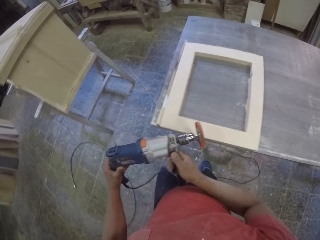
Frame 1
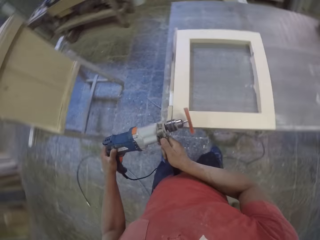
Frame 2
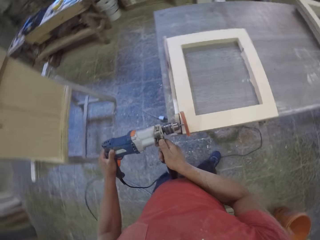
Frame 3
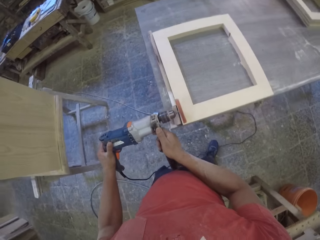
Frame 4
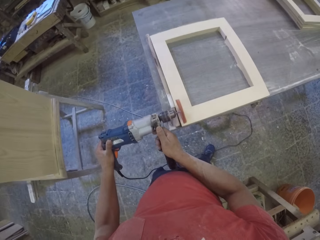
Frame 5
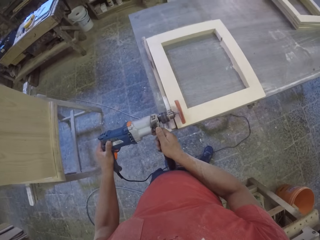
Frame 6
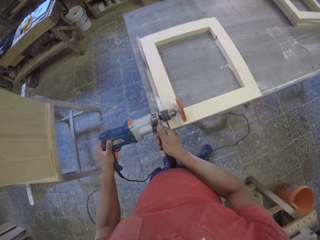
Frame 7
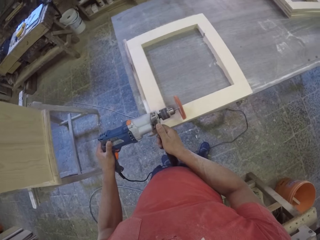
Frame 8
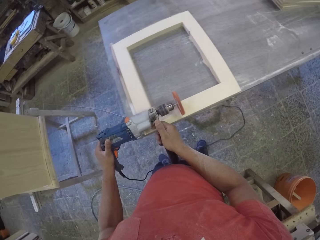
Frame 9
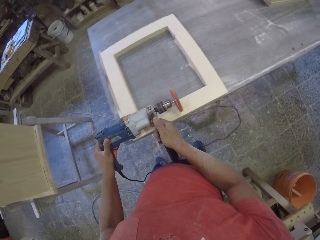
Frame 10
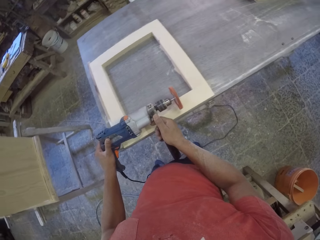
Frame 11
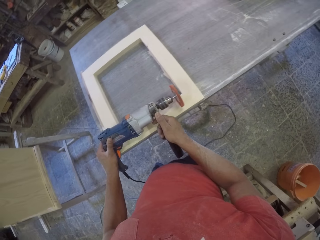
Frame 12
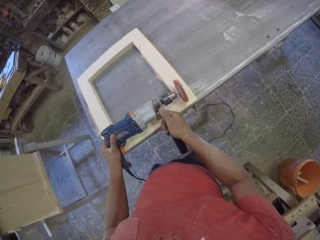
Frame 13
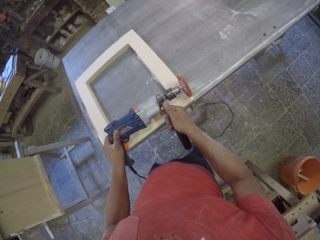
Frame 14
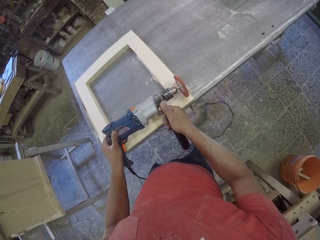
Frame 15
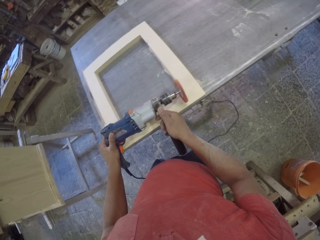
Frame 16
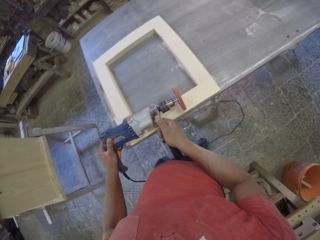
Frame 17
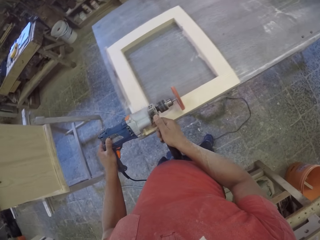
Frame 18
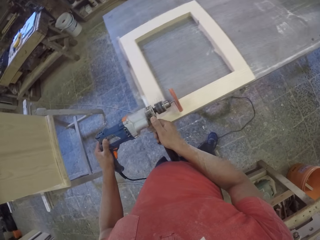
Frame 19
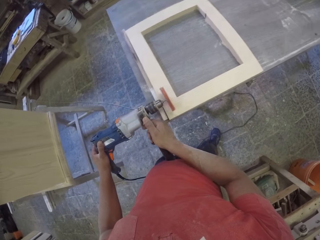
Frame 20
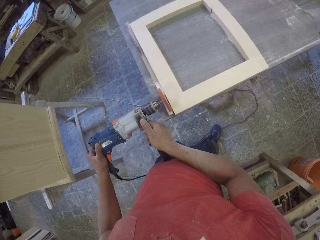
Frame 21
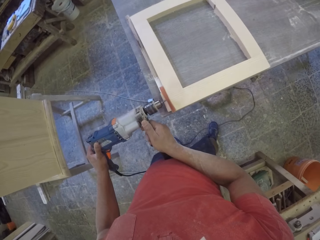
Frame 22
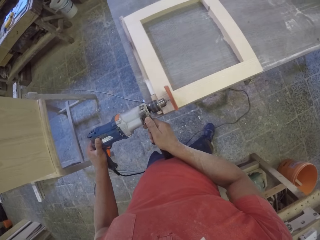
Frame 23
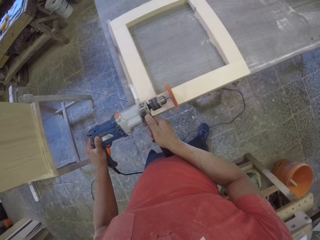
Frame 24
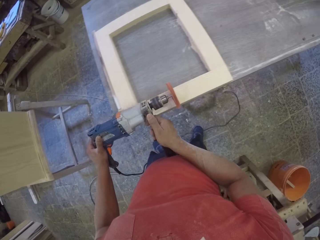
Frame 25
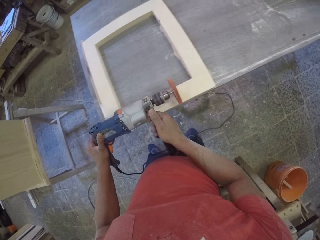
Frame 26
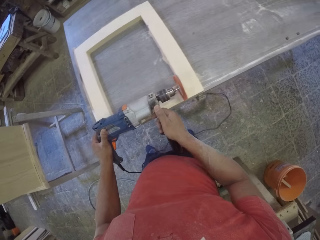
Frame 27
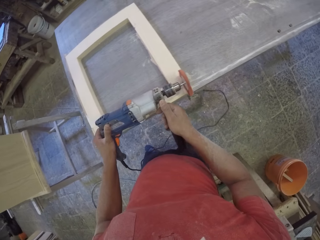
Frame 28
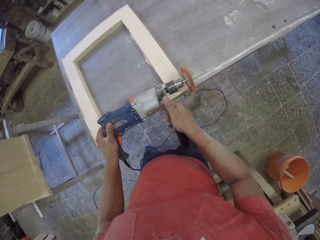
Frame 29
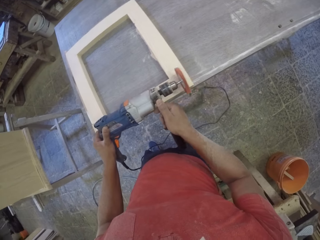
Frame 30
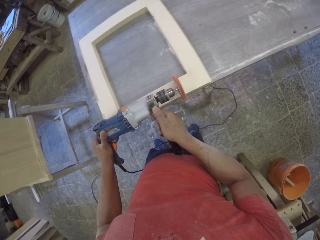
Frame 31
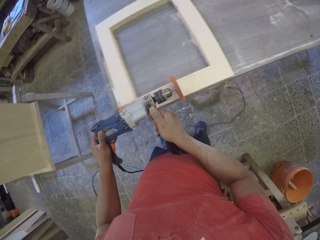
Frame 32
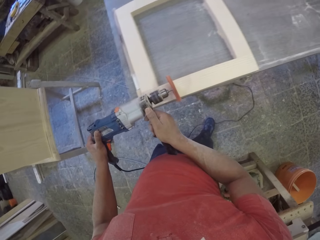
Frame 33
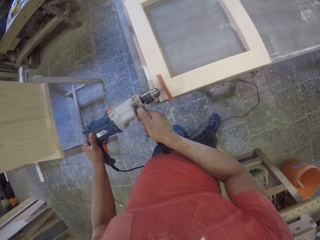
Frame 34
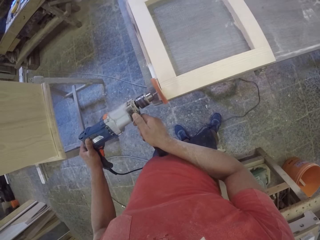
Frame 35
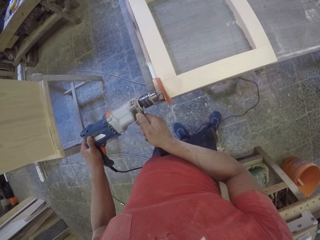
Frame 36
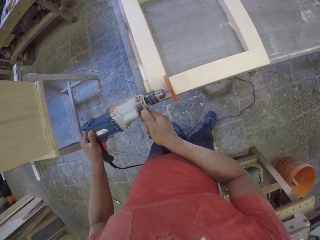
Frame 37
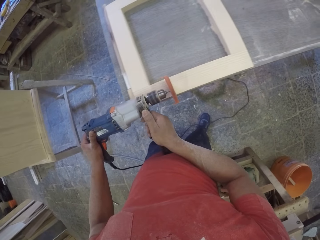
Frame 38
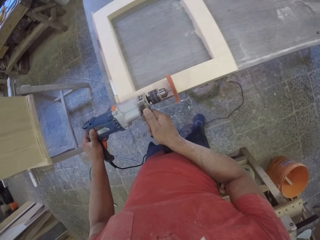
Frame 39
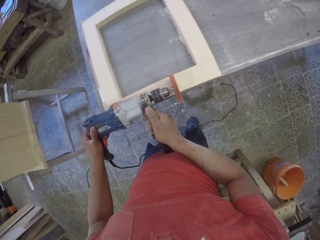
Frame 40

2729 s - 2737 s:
The camera wearer is filing the wood frame. They smoothen the wood and take a random orbital.

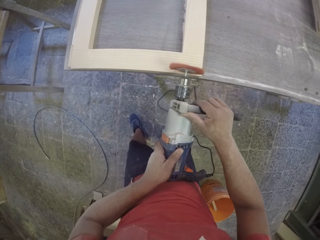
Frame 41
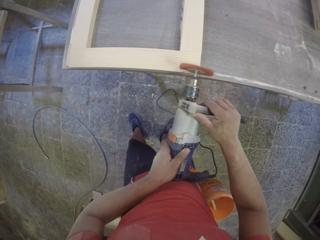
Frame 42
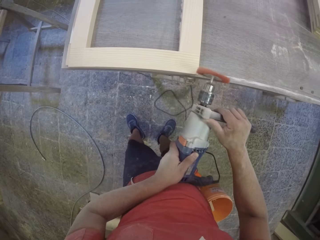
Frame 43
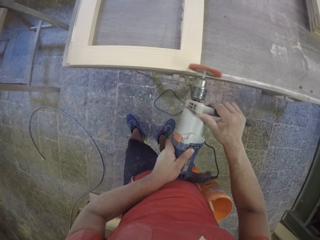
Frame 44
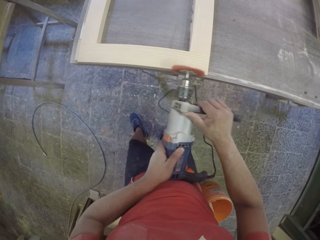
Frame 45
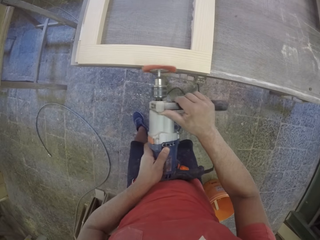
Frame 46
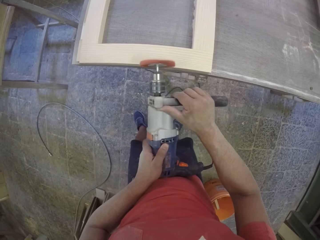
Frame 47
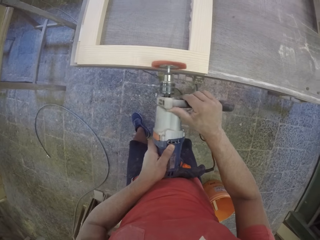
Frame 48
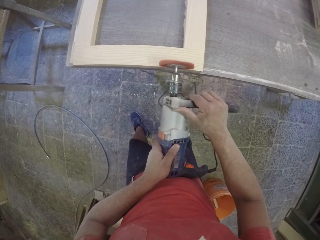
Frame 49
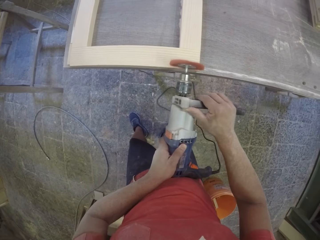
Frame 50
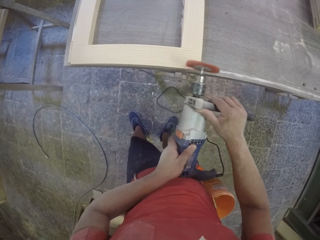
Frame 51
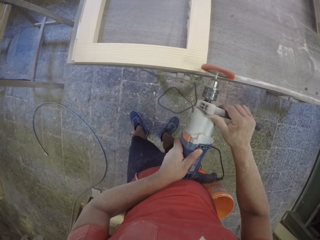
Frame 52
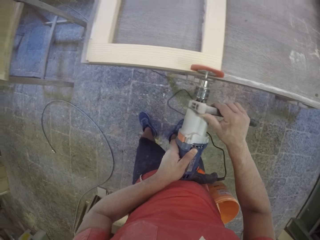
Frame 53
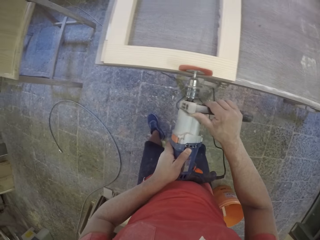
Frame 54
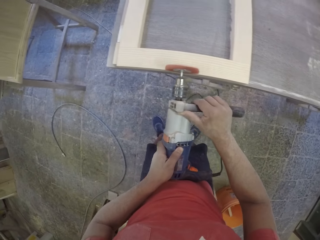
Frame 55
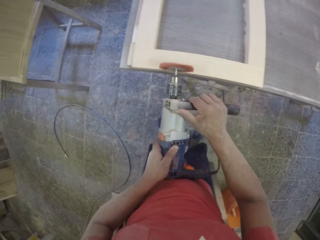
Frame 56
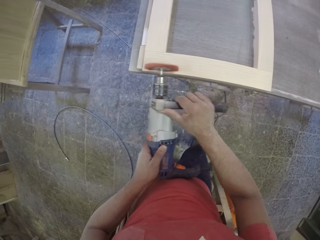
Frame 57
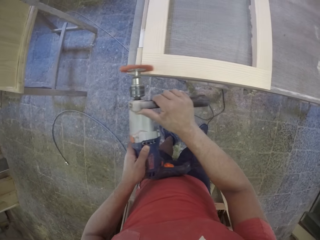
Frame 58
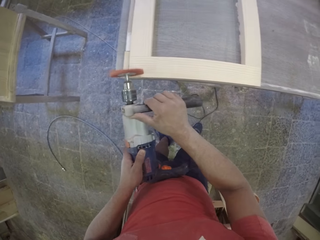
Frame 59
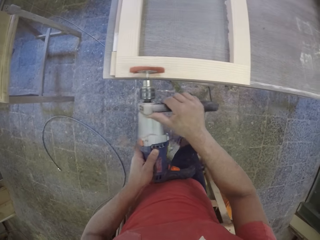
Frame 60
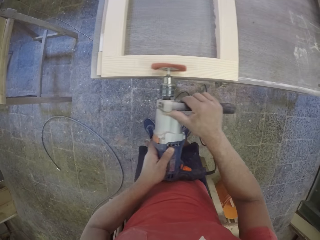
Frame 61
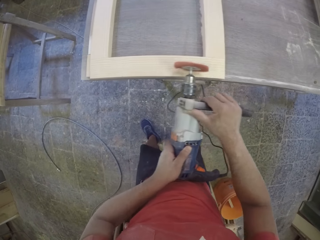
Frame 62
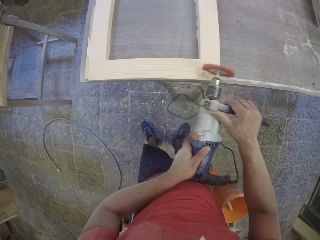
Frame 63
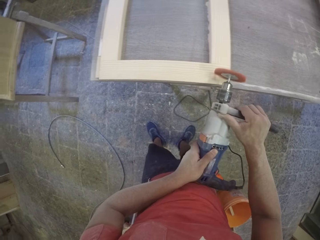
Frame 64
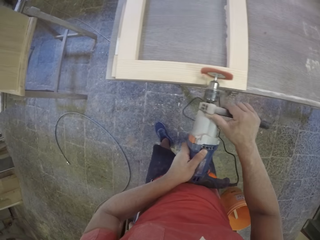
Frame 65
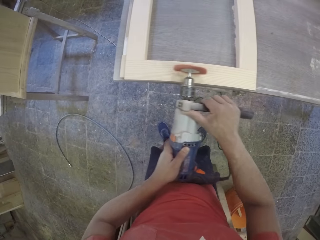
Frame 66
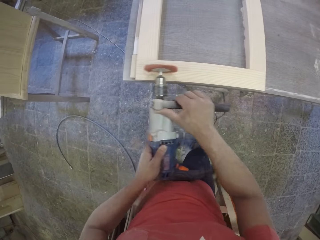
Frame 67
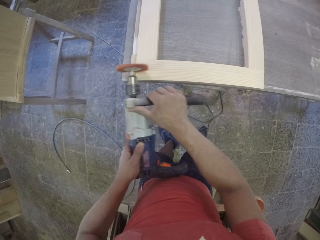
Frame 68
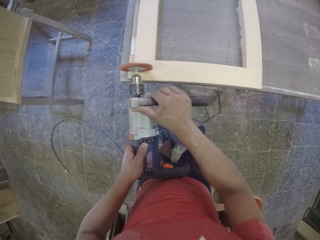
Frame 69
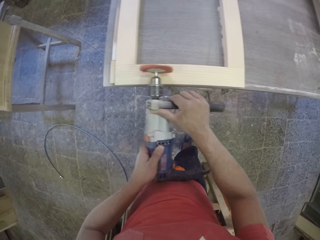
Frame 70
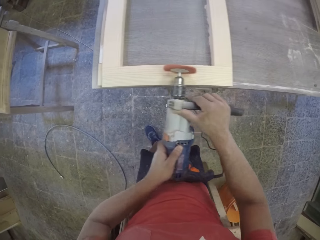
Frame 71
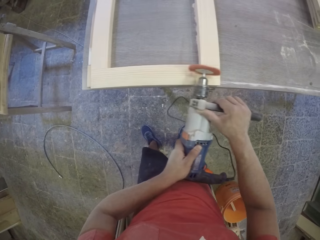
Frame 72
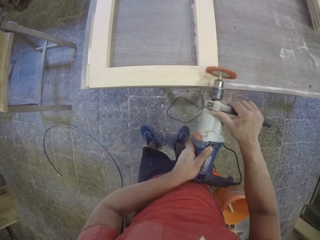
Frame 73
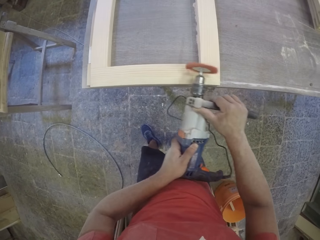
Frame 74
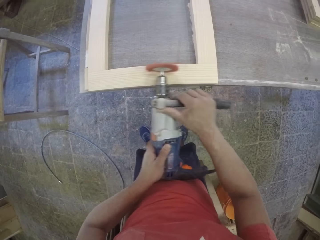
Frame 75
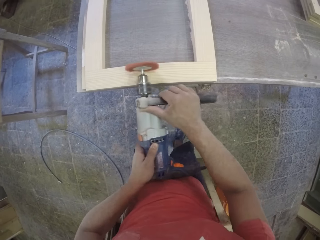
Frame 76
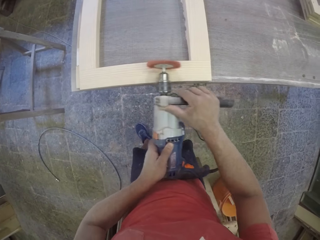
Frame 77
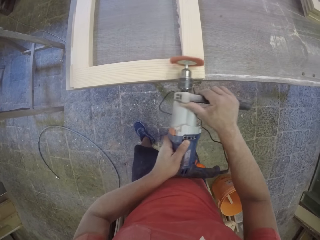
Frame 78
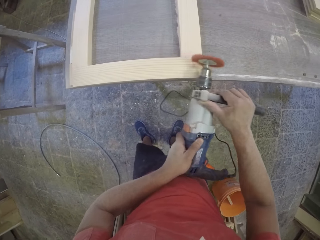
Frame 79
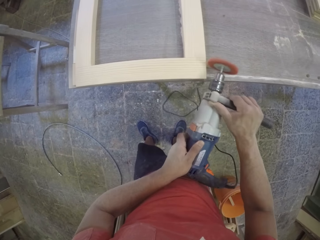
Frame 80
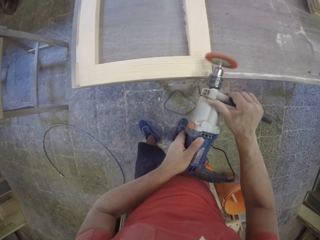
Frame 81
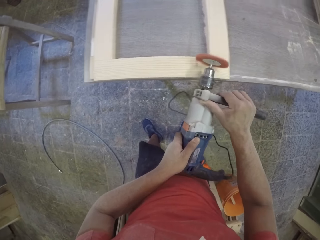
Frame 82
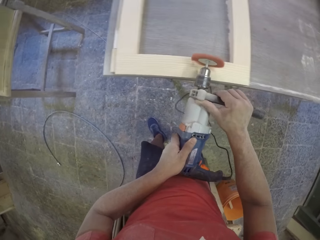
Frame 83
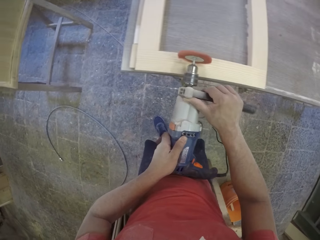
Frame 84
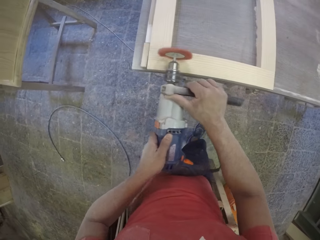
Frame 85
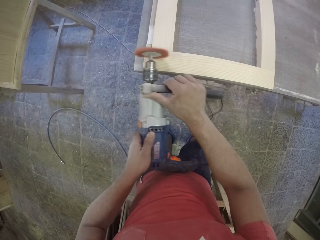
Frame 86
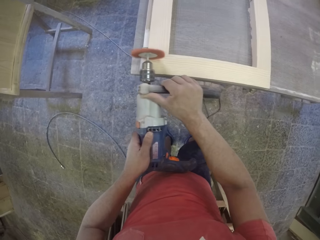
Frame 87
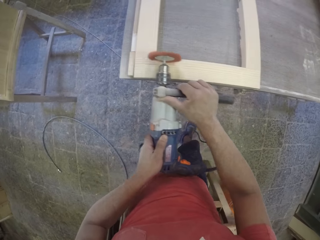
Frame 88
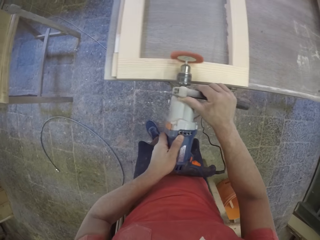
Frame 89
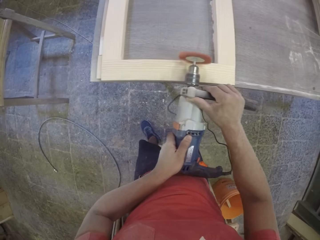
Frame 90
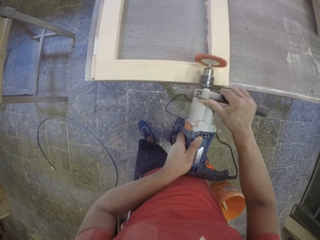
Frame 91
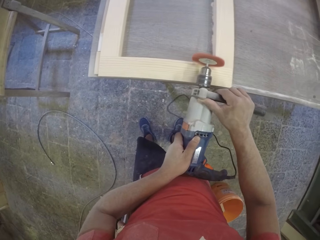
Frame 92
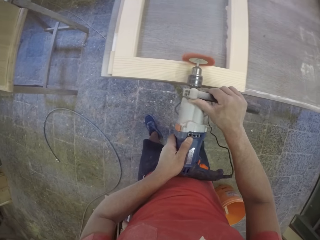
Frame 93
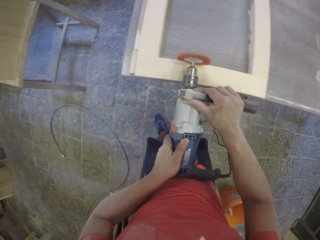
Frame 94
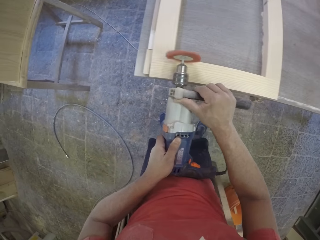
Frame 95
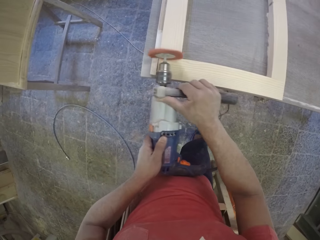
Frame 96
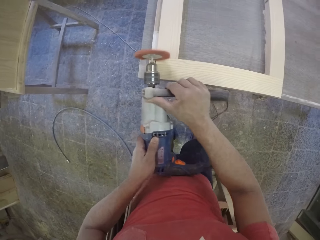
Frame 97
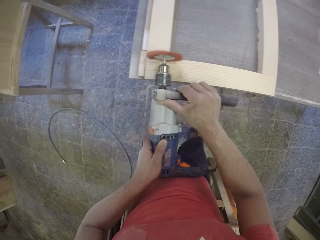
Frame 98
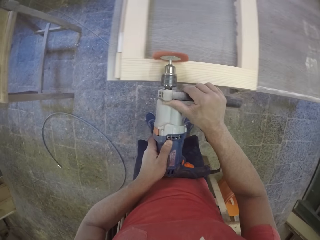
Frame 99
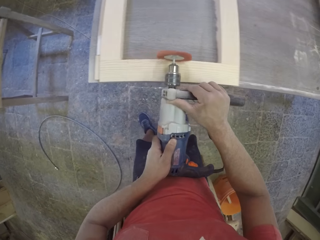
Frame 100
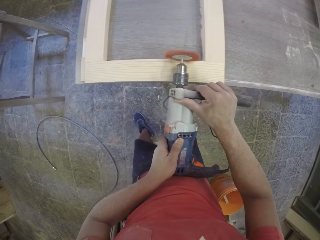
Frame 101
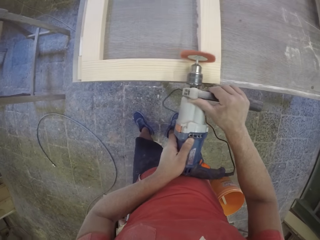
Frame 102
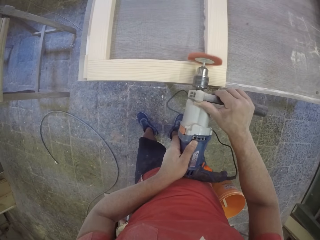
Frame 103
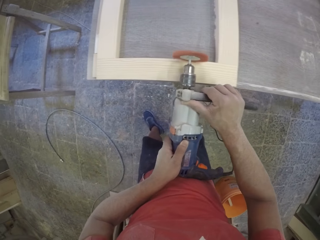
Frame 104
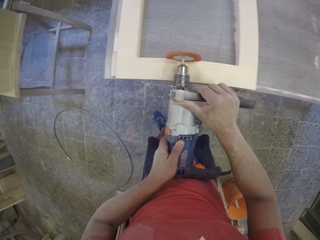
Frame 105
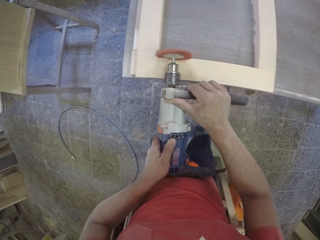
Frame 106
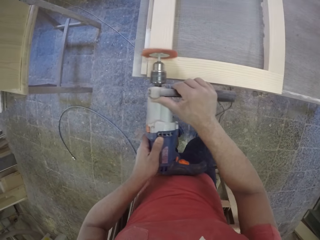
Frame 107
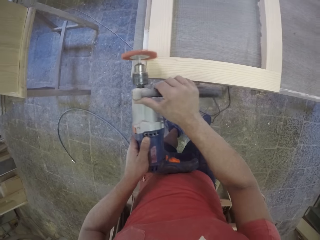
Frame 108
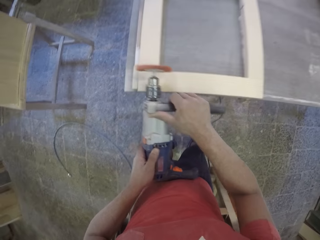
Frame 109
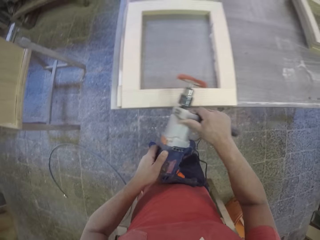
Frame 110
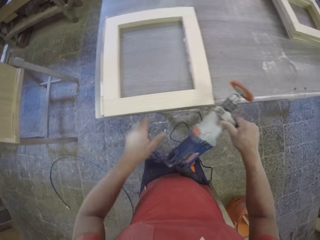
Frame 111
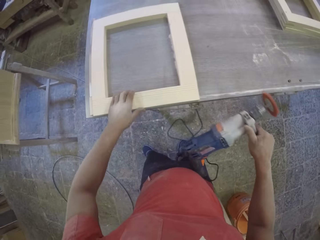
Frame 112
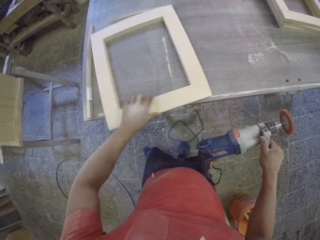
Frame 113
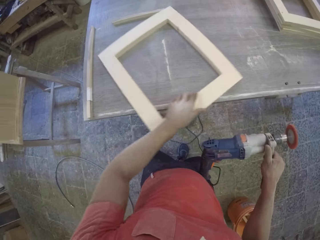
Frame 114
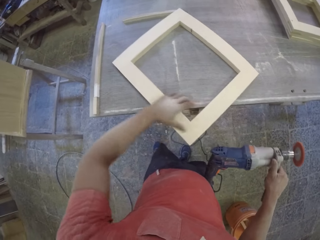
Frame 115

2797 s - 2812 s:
The camera wearer cuts the wood.
